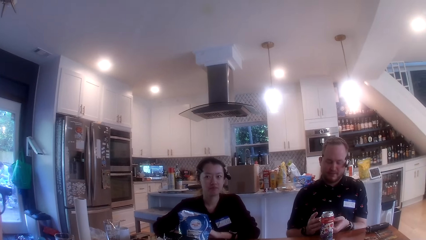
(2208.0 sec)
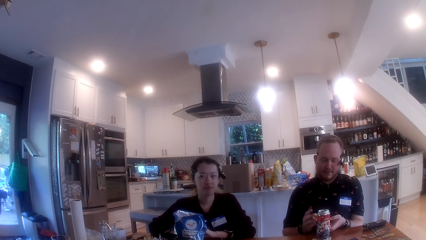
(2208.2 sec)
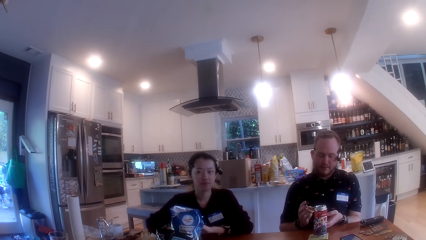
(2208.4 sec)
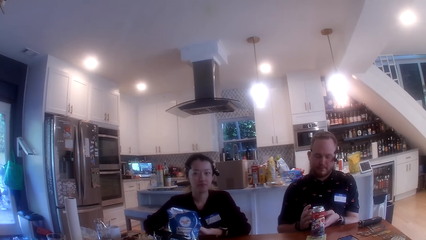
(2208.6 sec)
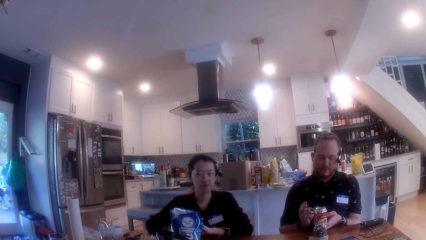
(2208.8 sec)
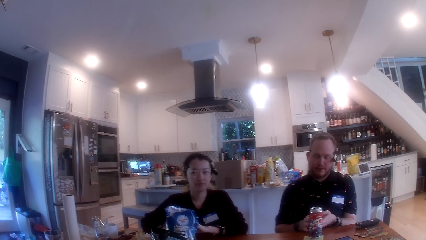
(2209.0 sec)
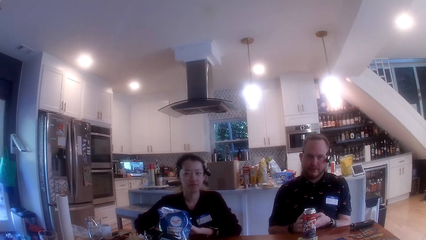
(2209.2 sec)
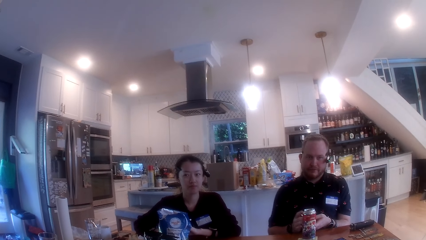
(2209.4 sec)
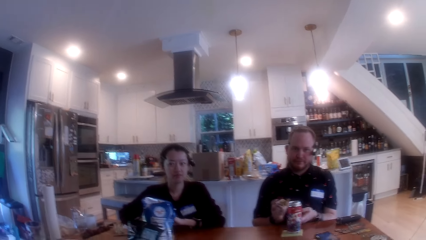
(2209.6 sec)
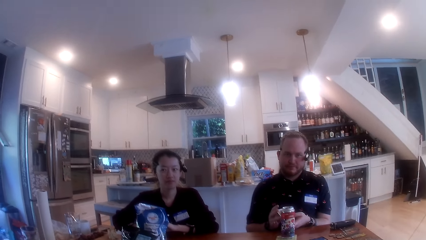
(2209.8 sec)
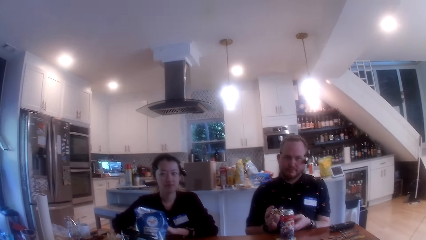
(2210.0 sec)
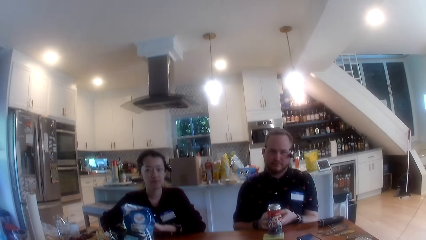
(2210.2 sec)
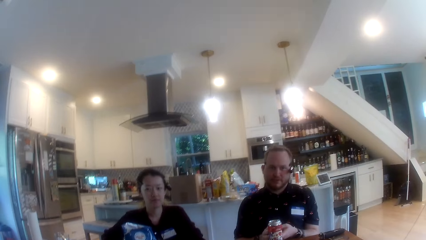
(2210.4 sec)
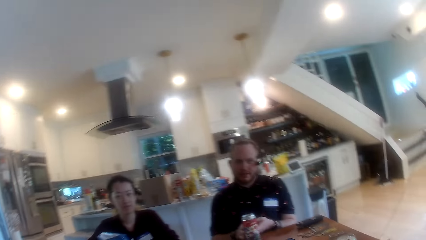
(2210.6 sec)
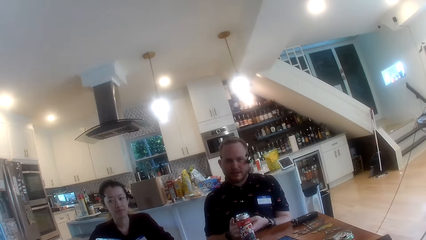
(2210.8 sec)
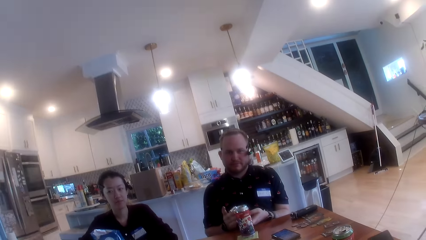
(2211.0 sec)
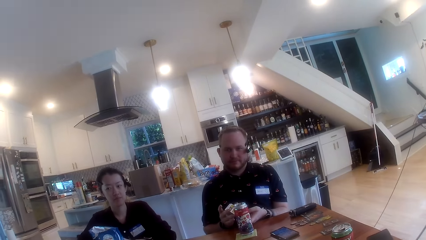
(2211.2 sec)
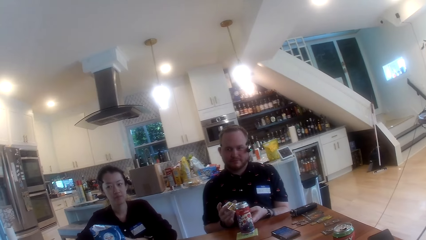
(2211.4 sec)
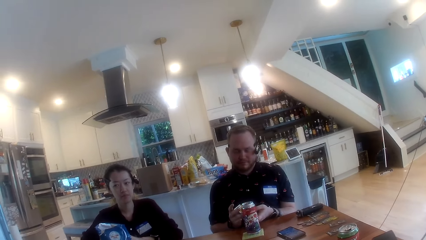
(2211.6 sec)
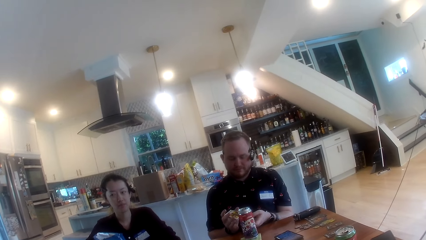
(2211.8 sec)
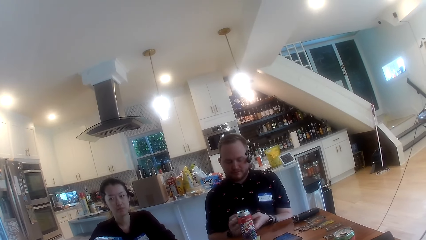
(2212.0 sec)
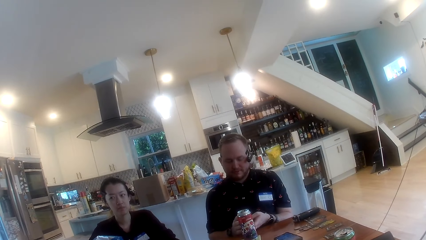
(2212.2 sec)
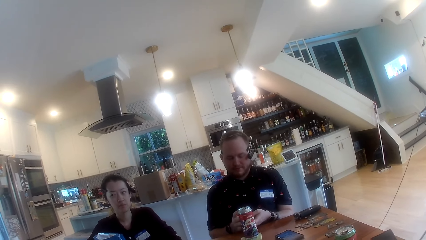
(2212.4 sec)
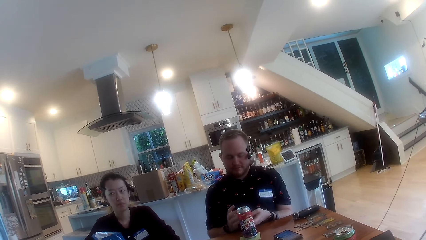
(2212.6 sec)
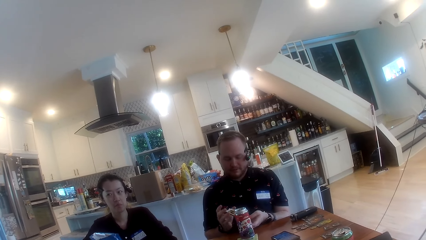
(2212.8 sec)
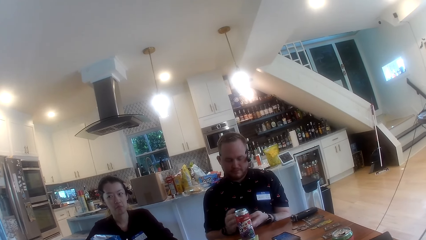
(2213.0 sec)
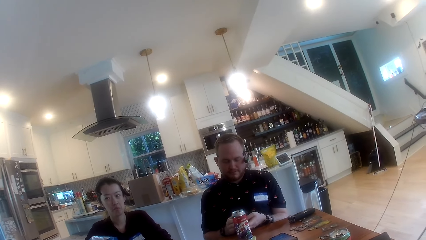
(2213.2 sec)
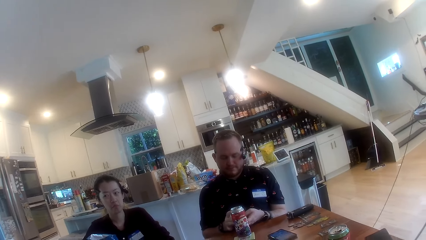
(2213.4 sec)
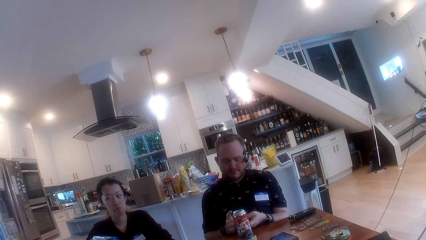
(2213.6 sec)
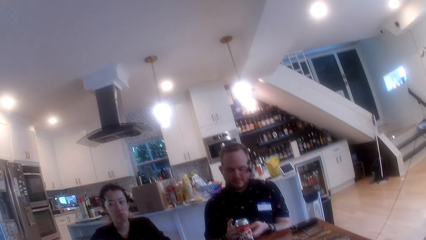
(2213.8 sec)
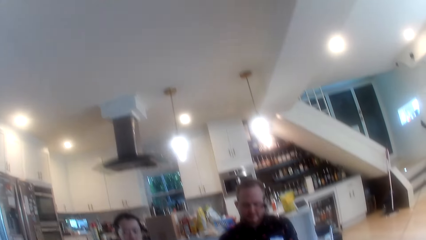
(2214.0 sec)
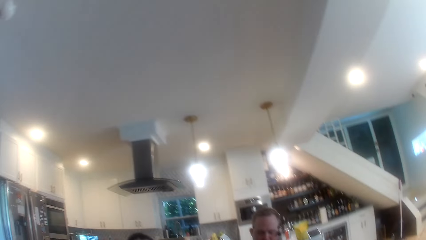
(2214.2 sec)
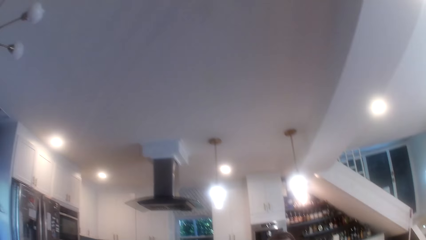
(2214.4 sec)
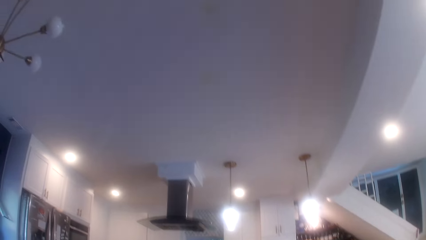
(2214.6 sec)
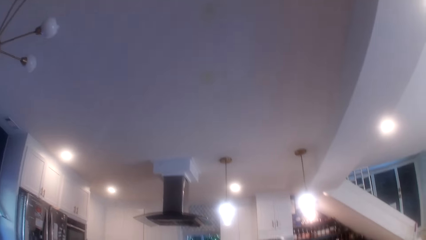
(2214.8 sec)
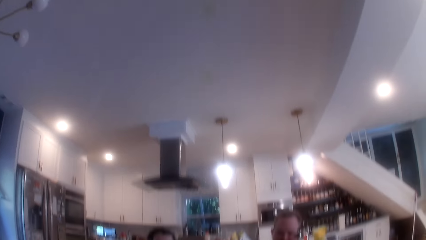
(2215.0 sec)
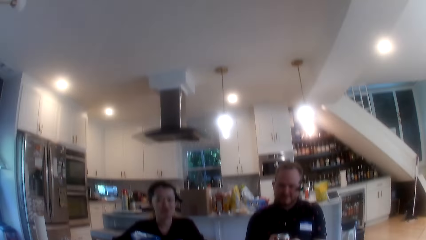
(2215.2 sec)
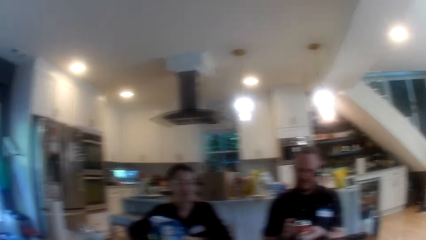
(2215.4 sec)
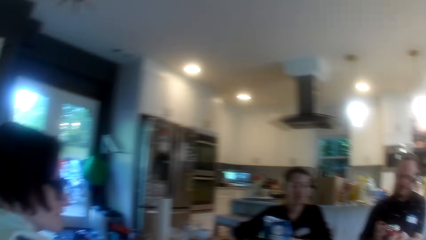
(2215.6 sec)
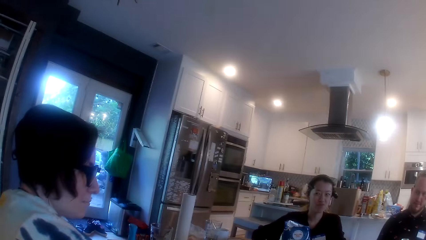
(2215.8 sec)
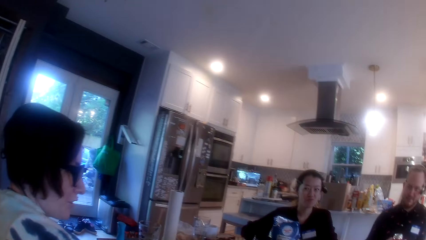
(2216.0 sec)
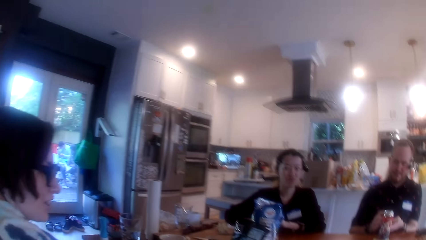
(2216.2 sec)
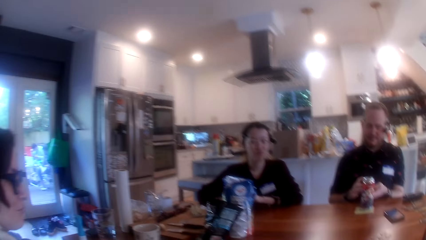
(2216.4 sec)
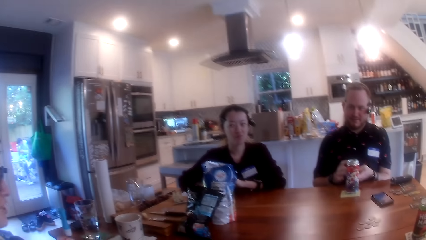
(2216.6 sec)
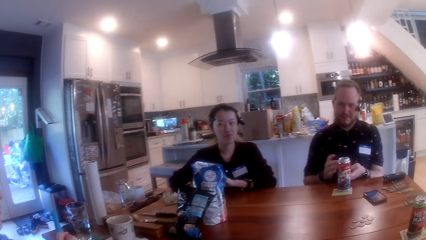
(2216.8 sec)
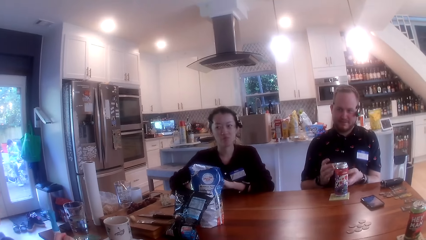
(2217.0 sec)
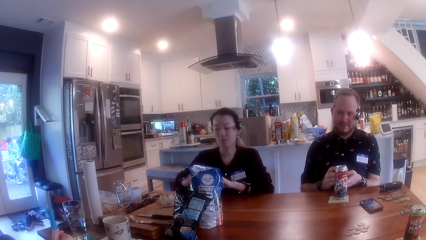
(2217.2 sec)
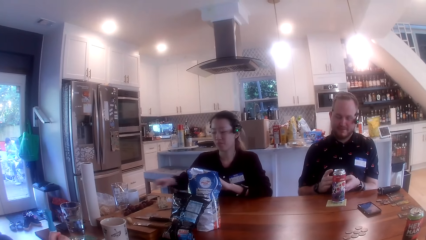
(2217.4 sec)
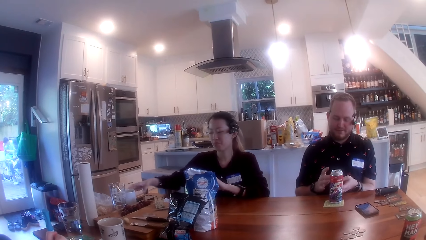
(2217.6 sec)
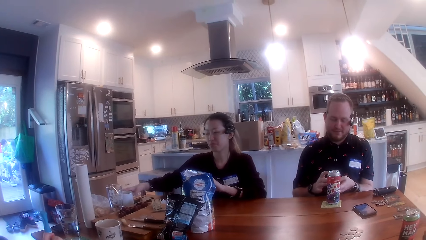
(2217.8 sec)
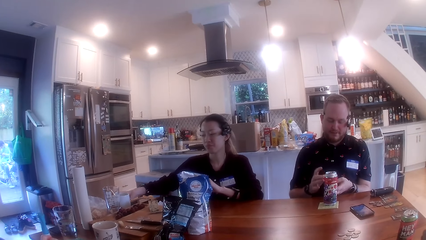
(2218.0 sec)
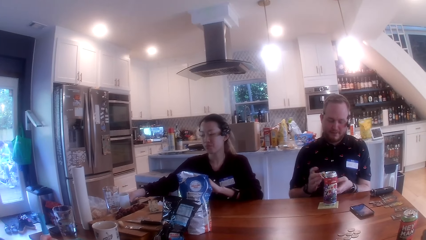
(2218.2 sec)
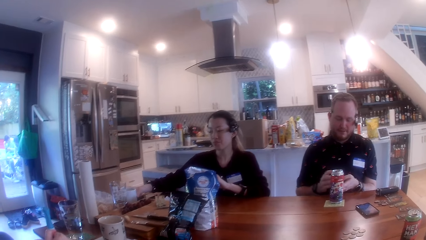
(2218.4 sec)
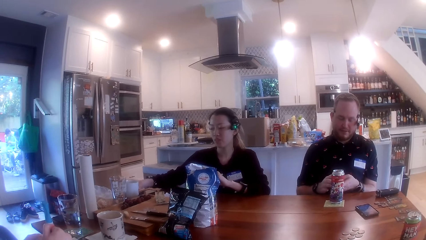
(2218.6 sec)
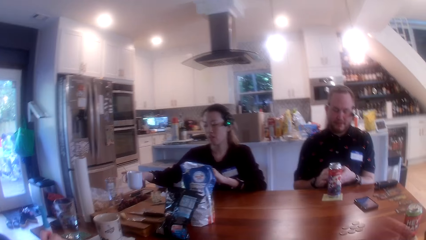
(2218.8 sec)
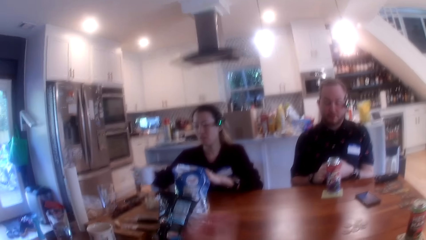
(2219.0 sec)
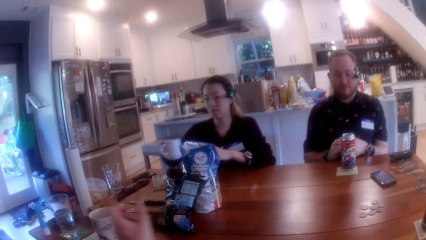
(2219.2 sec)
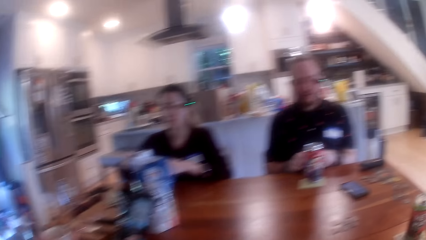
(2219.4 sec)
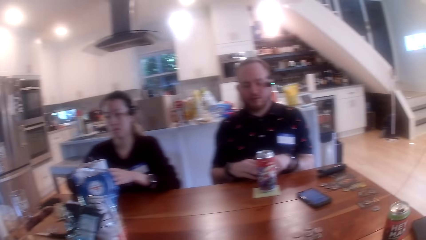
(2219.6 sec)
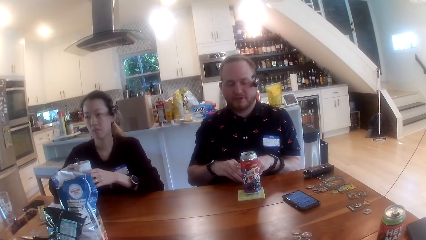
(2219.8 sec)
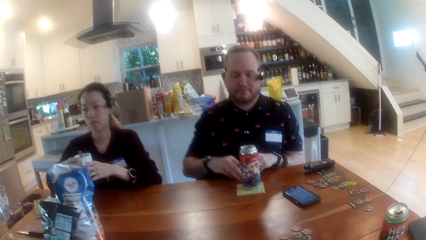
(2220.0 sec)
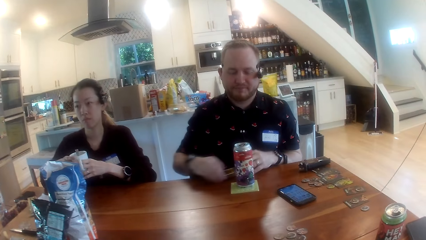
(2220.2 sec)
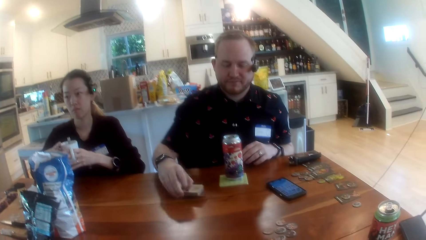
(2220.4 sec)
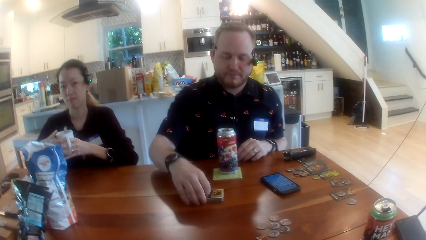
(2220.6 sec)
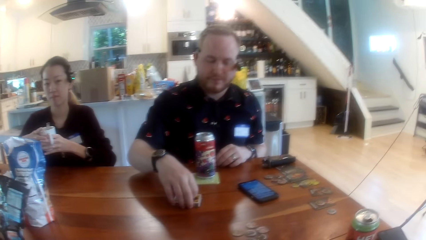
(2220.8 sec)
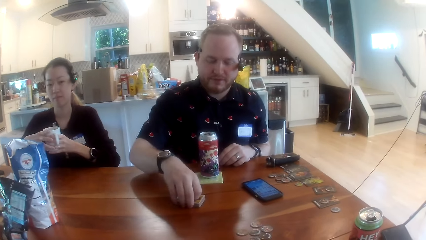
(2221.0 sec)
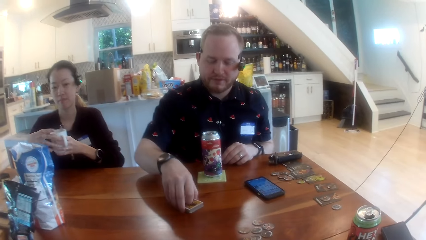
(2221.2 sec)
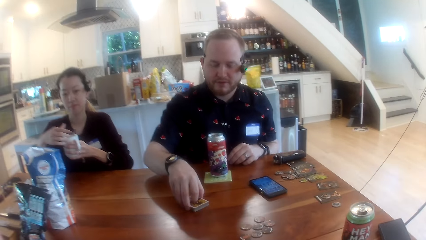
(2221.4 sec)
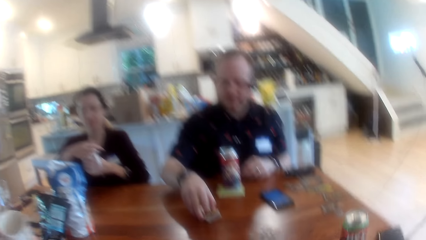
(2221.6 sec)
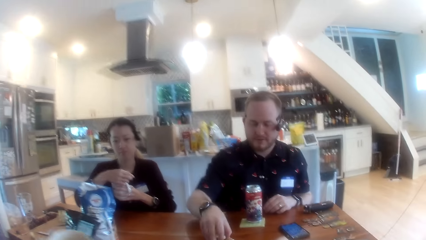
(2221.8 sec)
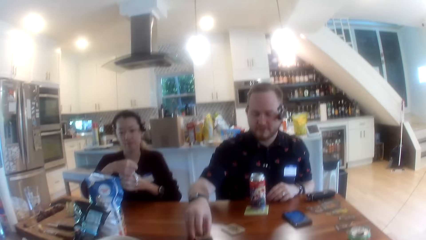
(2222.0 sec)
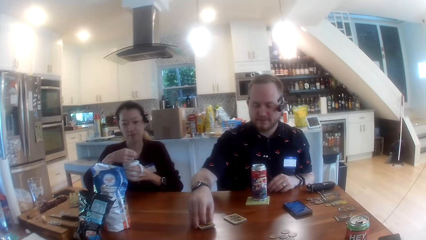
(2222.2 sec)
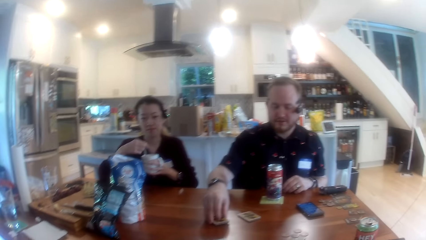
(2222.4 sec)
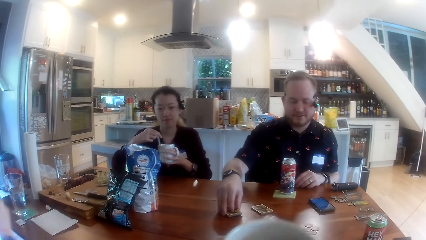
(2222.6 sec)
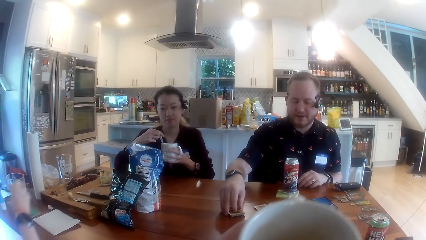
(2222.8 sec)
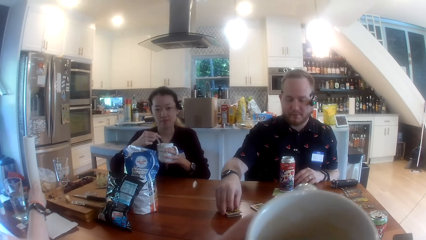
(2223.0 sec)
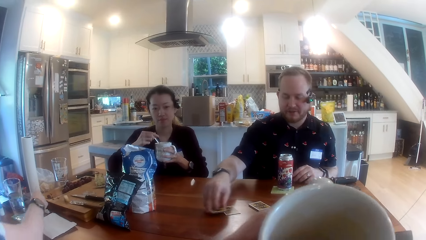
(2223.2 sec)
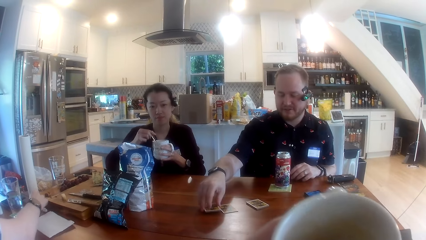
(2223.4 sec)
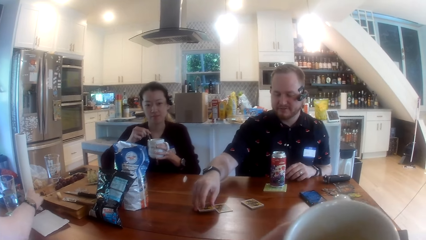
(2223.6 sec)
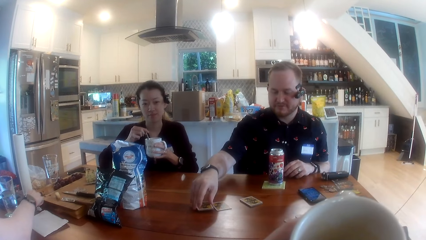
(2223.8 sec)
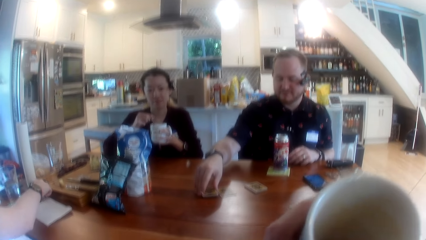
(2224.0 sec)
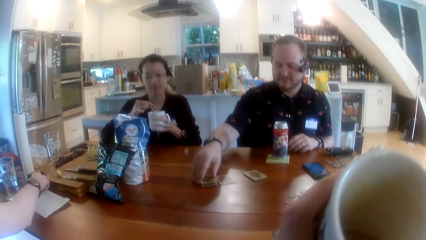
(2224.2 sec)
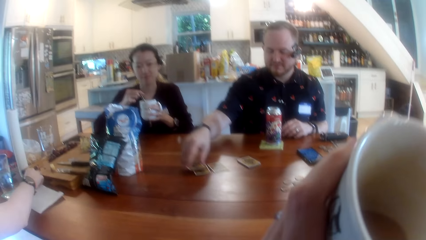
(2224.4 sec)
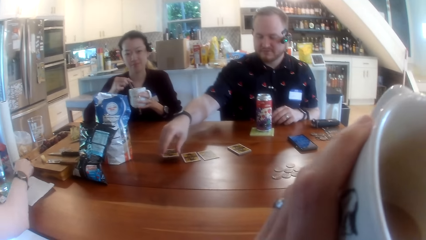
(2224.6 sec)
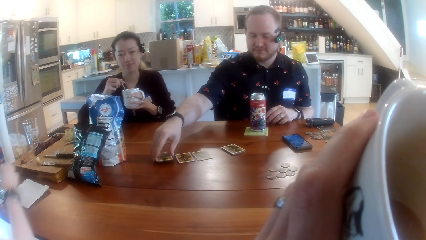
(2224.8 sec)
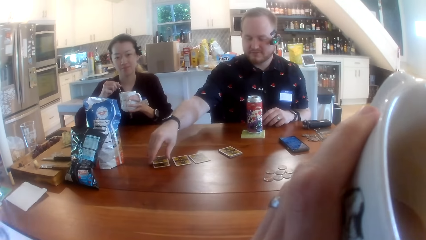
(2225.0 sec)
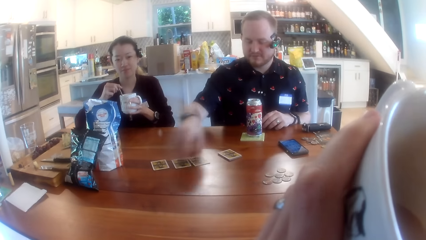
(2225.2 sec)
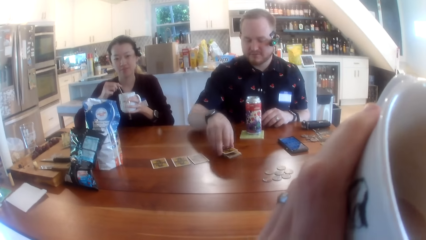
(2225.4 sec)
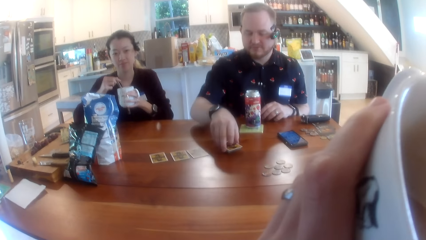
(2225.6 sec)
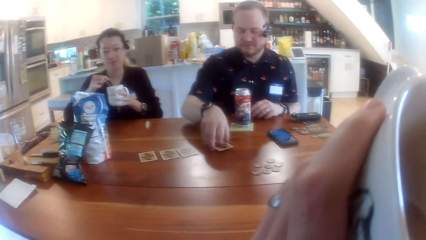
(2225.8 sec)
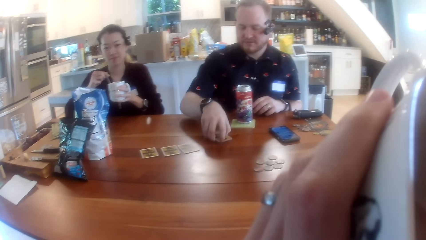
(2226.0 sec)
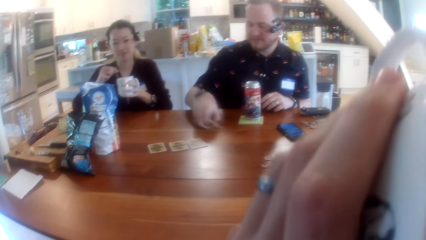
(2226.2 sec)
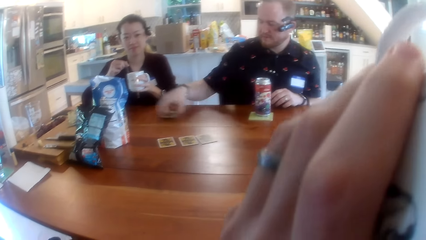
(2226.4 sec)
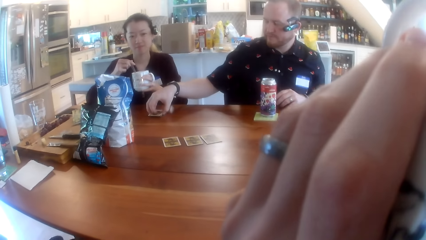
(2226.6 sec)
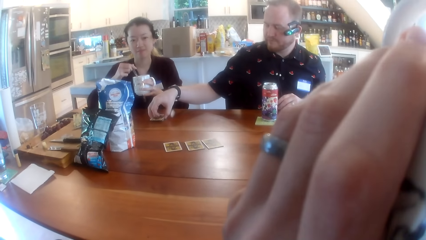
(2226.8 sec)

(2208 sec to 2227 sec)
The camera wearer looks around. They interact with a man, a woman and another woman at the table. The first woman picks a cup of coffee on the table with her right hand. The man places the card stack on the table with his right hand. The first woman holds the cup of coffee with both hands. The man shares the cards on the table with his right hand. The first woman stirs the coffee in the cup in her left hand with a spoon in her right hand. The camera wearer holds a cup of coffee with his left hand. The other woman picks a fruit on the table with her right hand. The camera wearer drinks coffee from the cup in his left hand.
